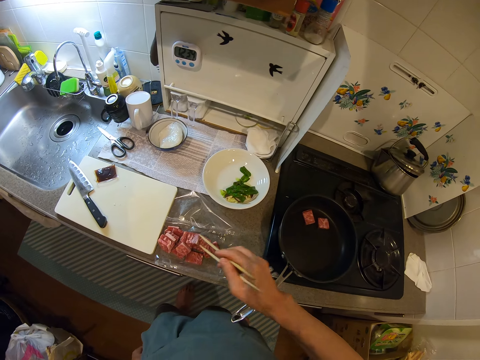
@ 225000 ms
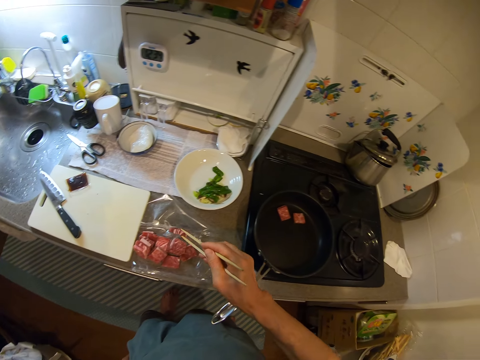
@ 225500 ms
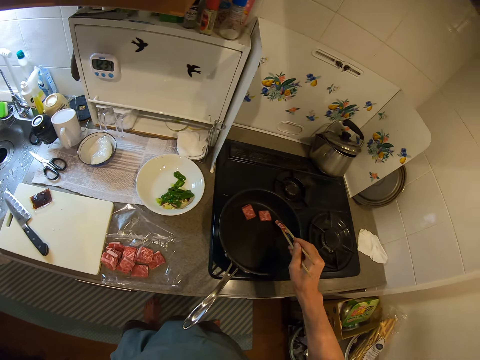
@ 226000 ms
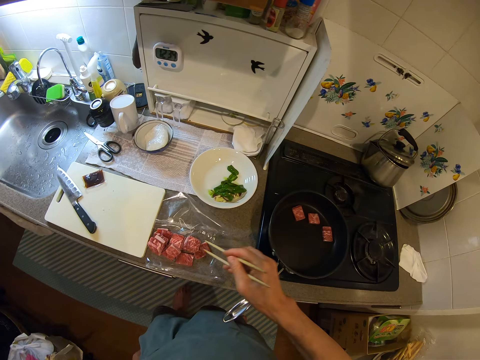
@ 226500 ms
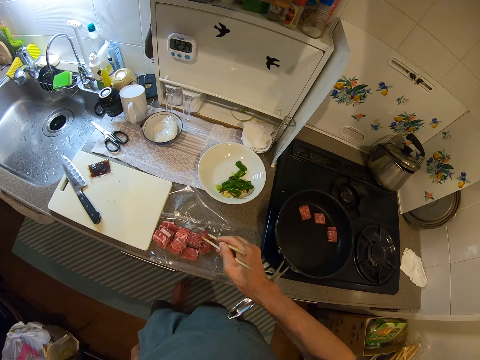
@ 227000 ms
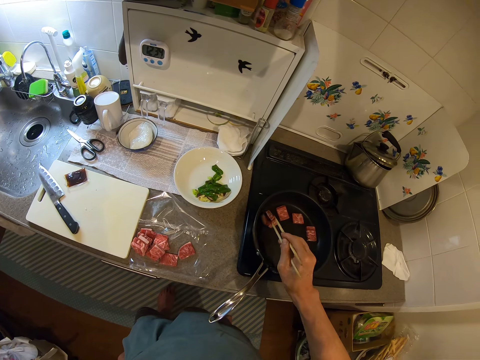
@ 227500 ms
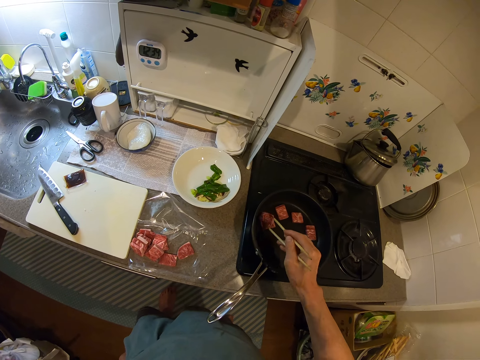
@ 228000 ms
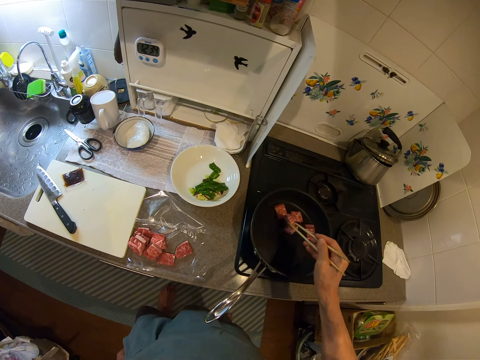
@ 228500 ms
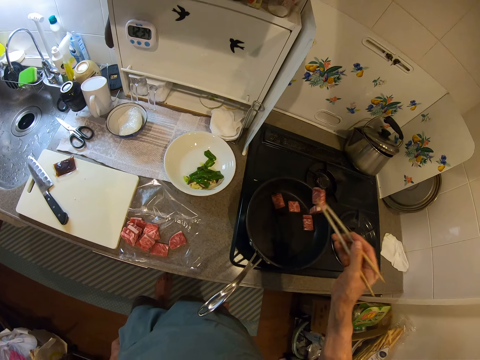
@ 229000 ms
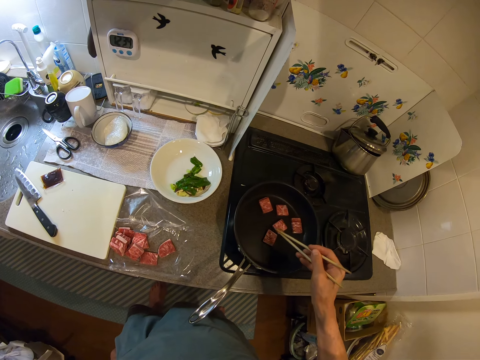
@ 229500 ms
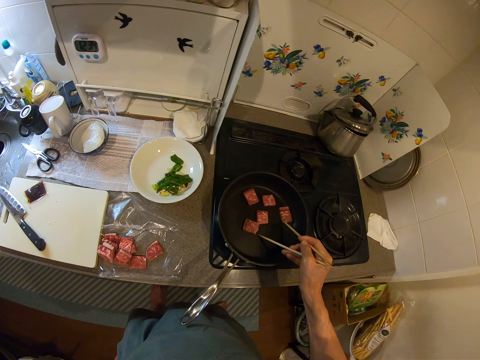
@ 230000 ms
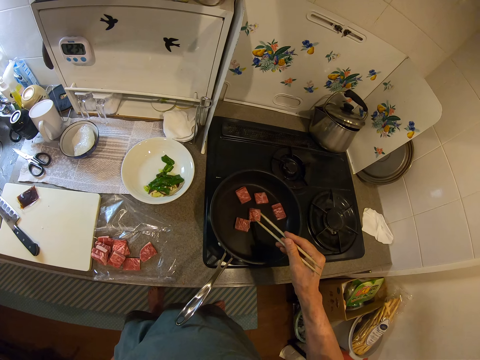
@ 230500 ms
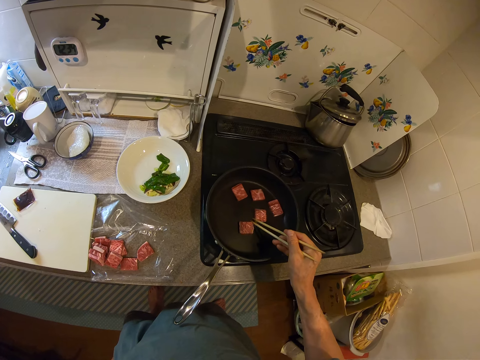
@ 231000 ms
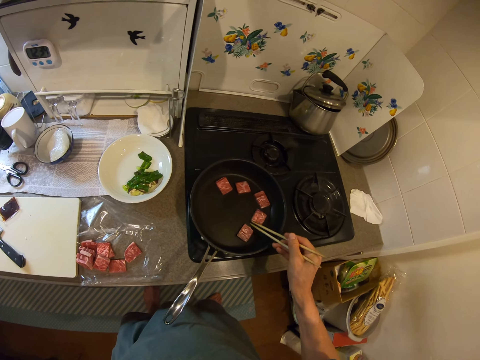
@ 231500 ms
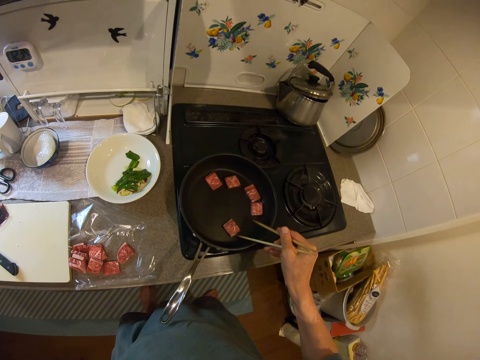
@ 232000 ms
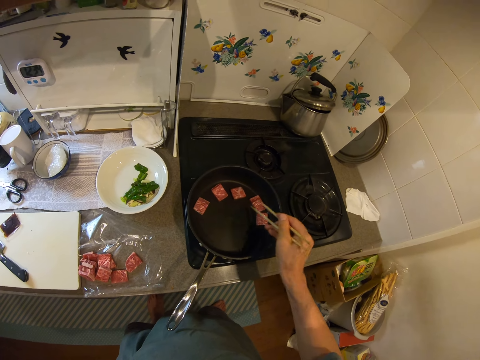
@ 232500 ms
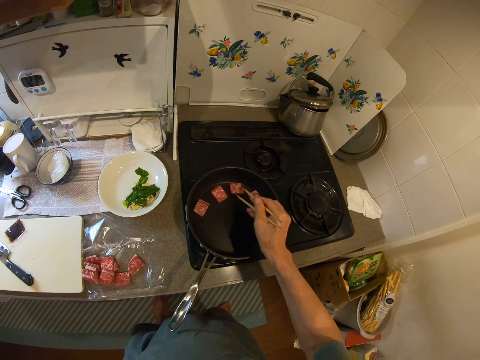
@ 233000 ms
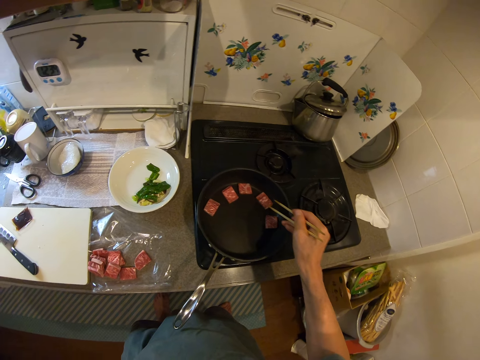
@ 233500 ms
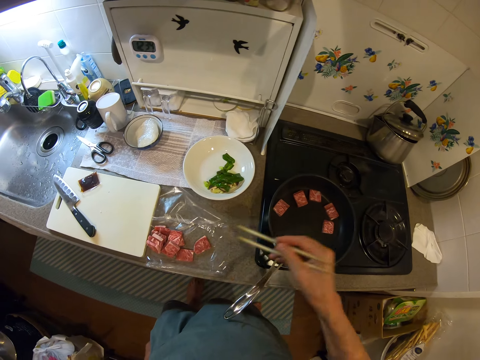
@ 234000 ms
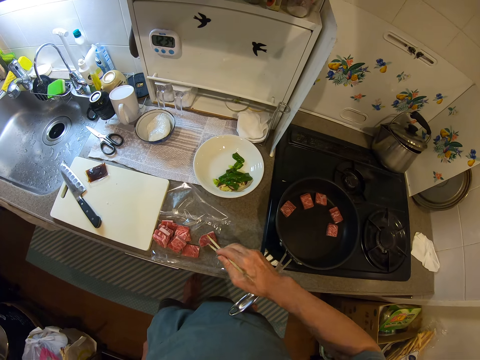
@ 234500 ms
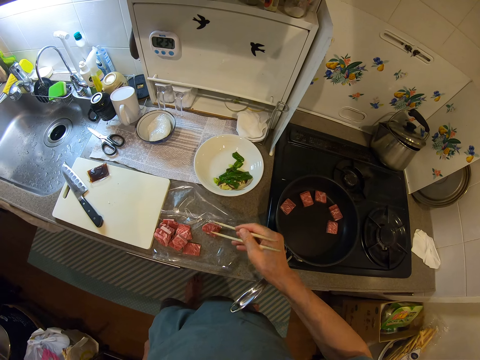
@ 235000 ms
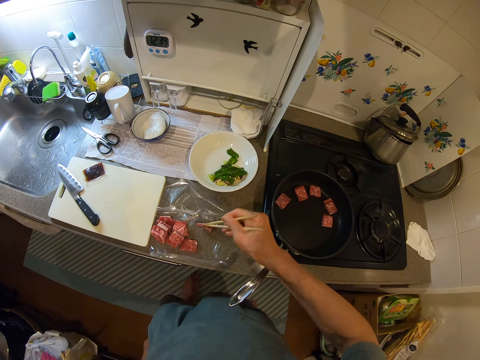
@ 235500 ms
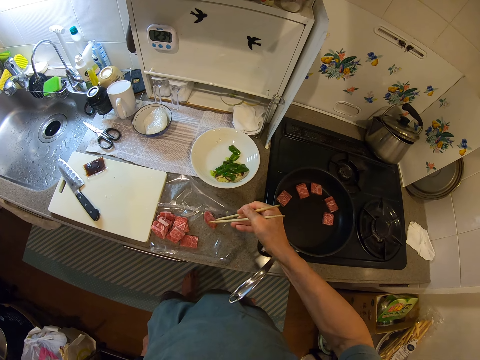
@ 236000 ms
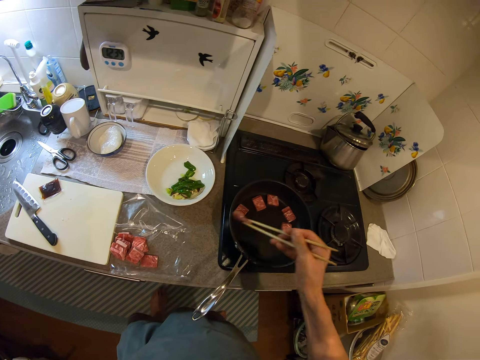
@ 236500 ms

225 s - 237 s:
The camera wearer inspects the meat on the pan. They pick the meat on a plastic bag from the countertop with chopsticks and put the meat on the pan on the stove. They pick the meat from the countertop with chopsticks and put the meat on the pan on the stove. They inspect the meat on the pan. They adjust the beeves in the fry pan with the chopsticks. They pick the meat from the countertop with chopsticks.

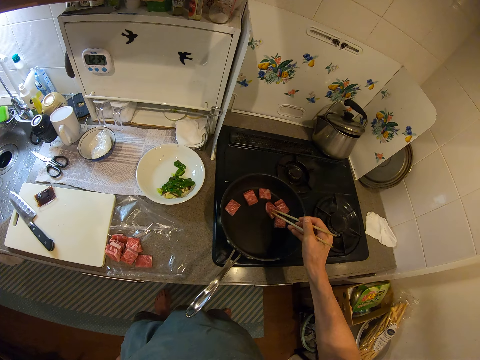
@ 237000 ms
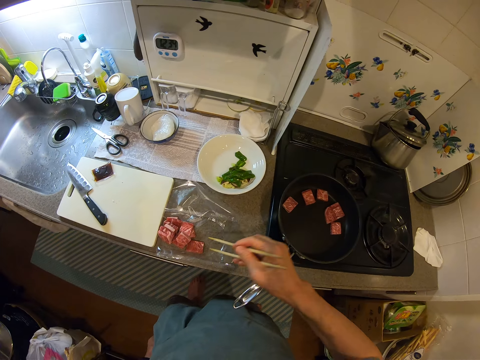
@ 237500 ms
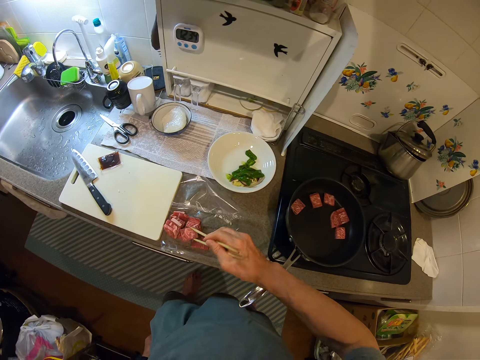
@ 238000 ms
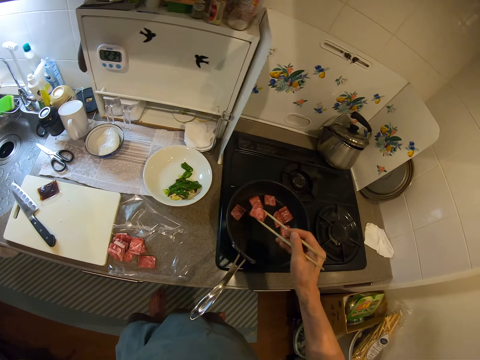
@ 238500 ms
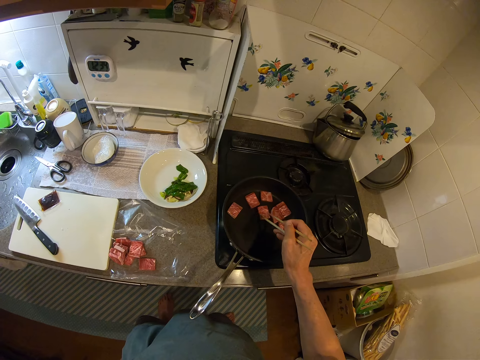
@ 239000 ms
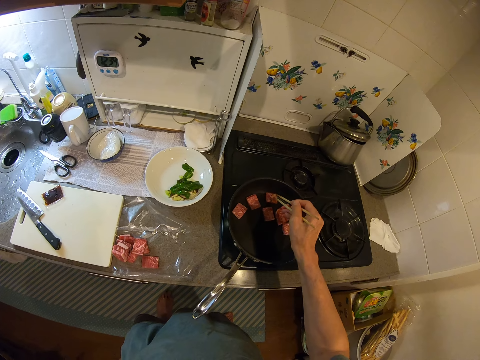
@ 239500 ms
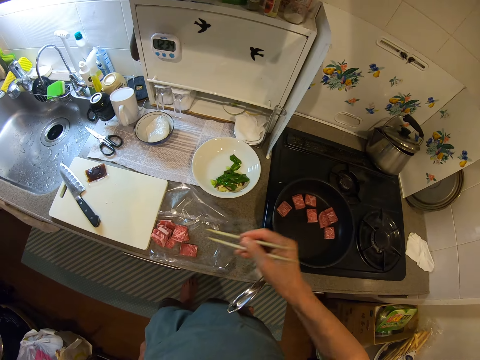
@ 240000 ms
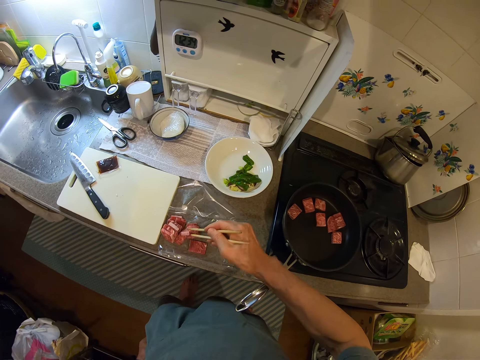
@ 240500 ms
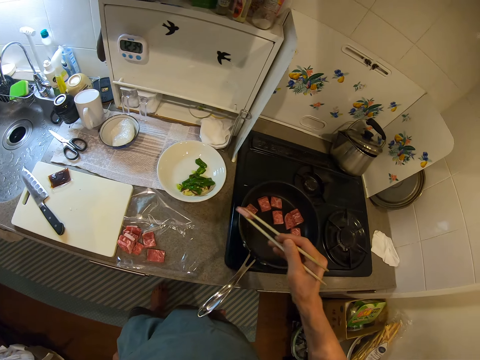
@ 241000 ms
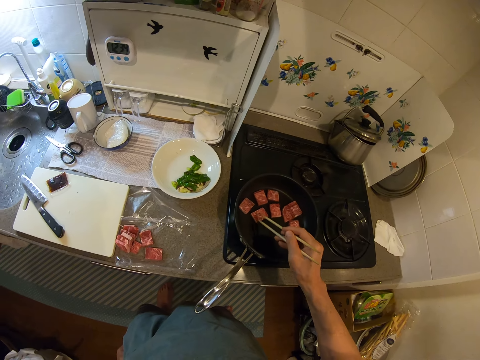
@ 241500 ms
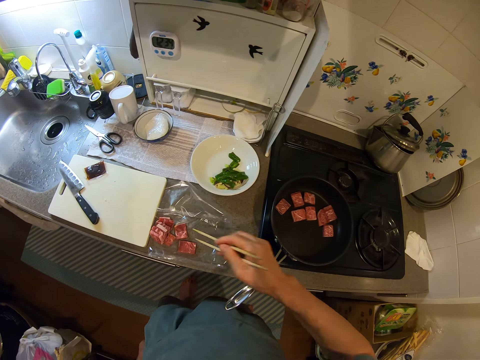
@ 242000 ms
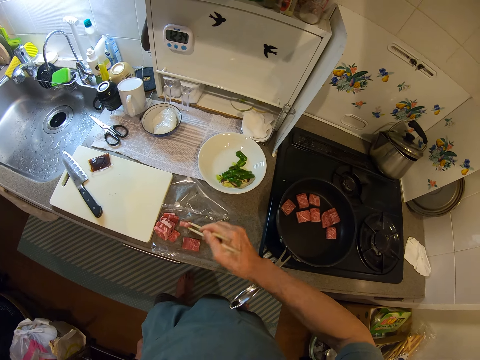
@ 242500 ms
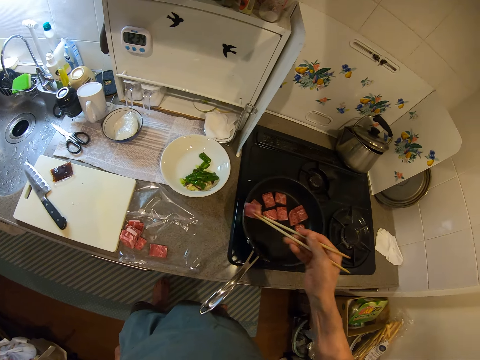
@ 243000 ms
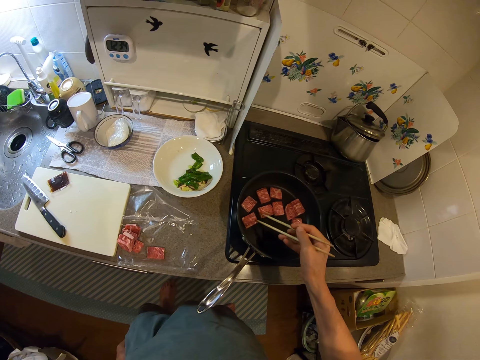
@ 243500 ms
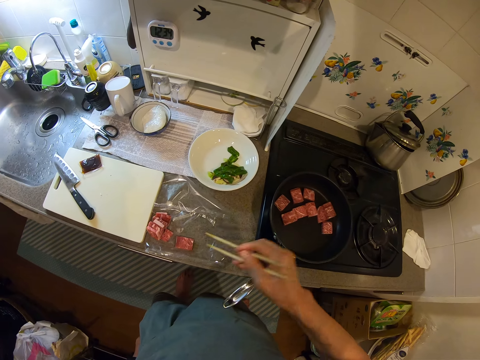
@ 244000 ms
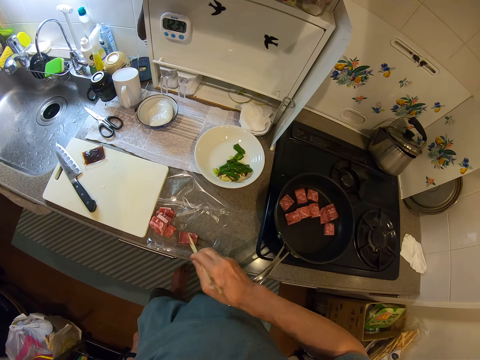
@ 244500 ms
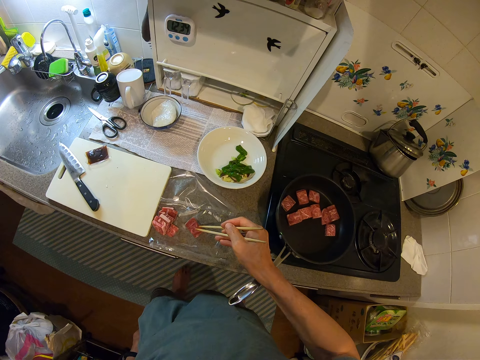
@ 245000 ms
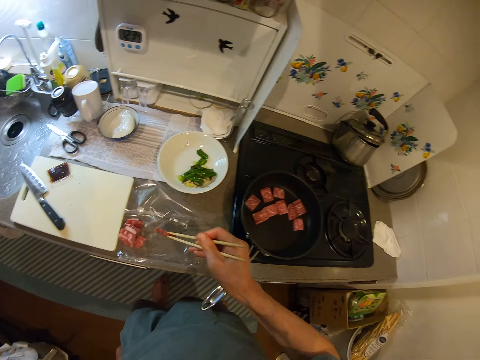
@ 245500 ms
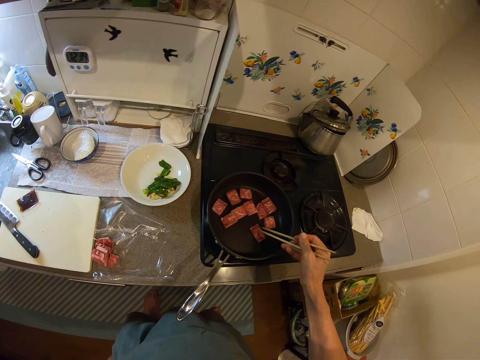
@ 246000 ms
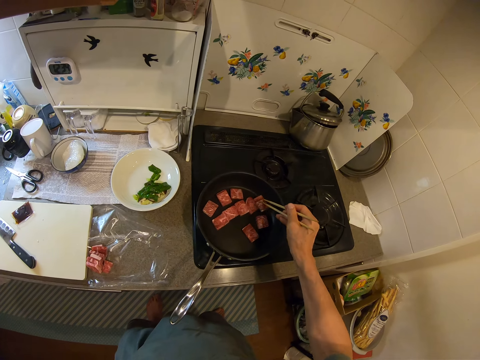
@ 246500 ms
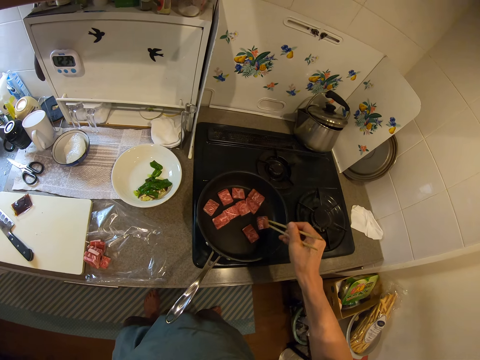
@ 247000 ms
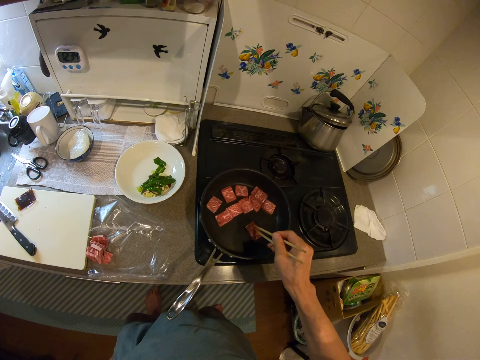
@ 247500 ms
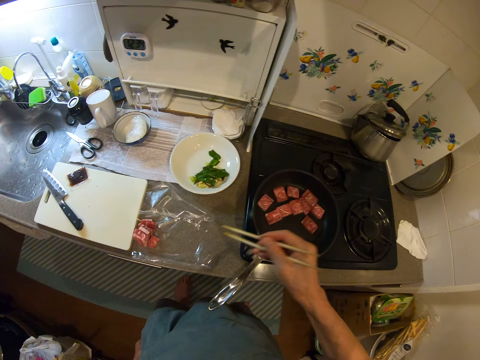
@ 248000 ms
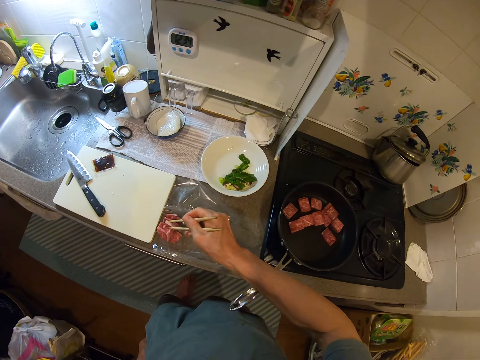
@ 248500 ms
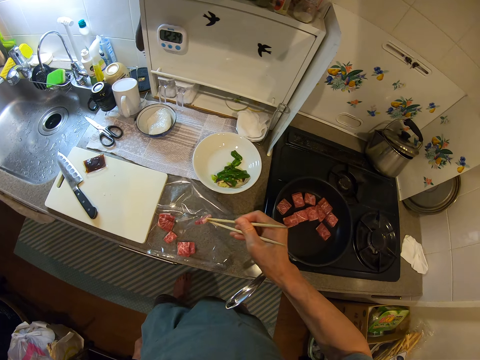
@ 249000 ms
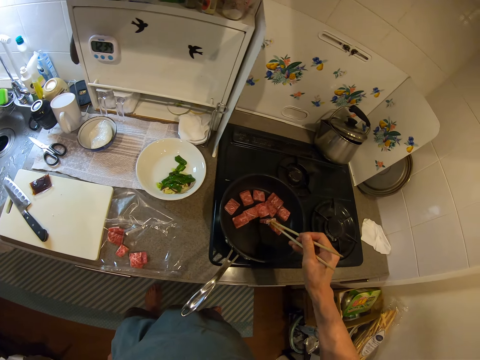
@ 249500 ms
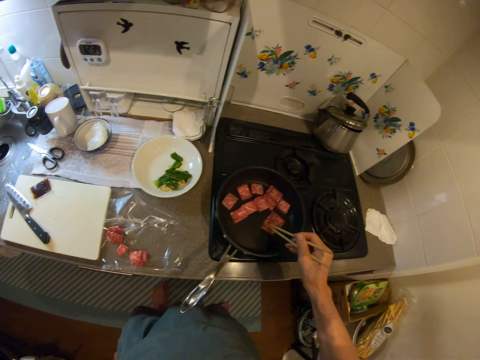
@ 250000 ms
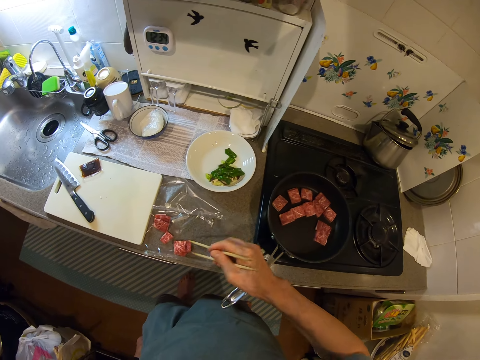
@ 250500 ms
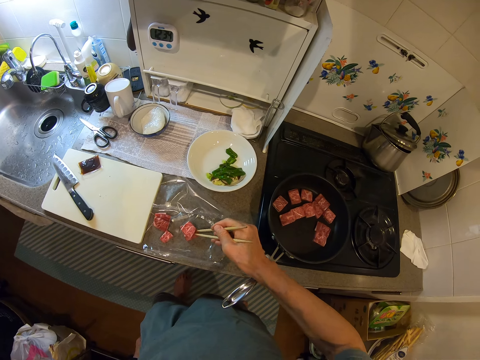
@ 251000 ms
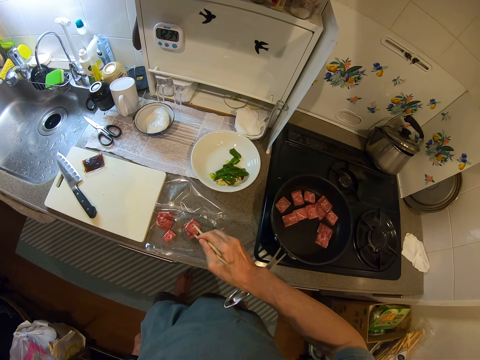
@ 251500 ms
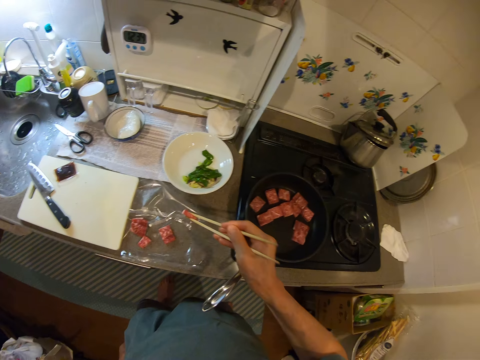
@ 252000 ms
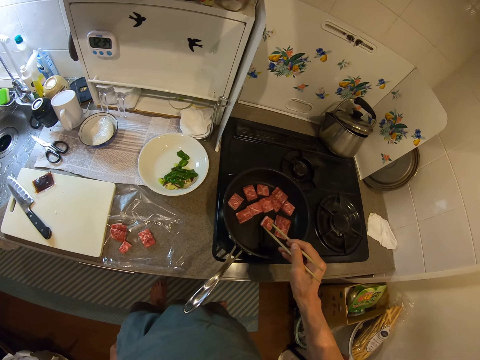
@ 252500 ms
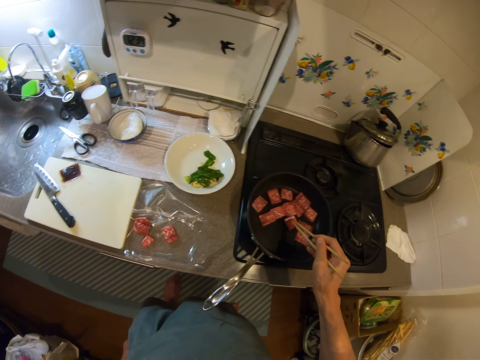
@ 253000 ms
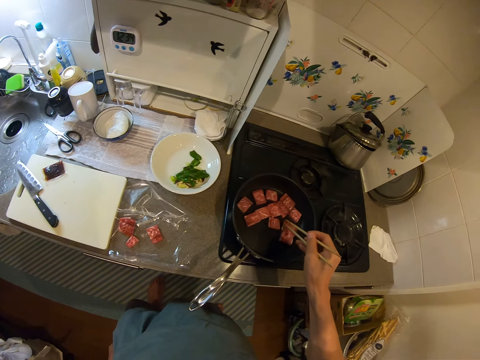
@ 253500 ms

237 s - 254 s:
The camera wearer puts the meat on the pan on the stove. They pick the meat on a plastic bag from the countertop with chopsticks and put the meat on the pan on the stove. They pick the meat from the countertop with chopsticks and put the meat on the pan on the stove. They pick the meat from the countertop with chopsticks and put the meat on the pan on the stove. They pick the meat from the countertop with chopsticks and put the meat on the pan on the stove. They inspect the meat on the pan. They adjust the beeves in the fry pan with the chopsticks. They pick the meat from the countertop with chopsticks and put the meat on the pan on the stove. They pick the meat from the countertop with chopsticks and put the meat on the pan on the stove.
